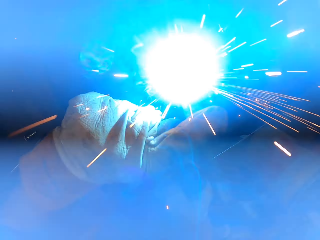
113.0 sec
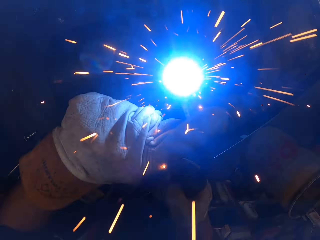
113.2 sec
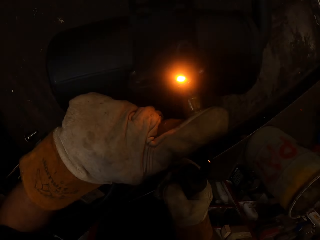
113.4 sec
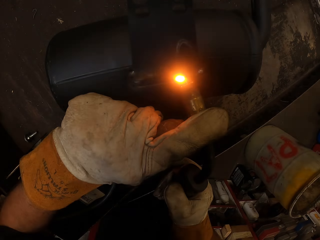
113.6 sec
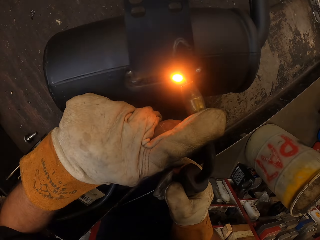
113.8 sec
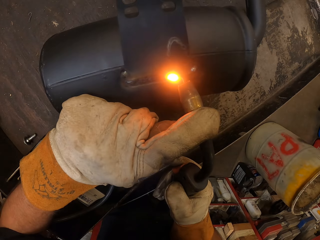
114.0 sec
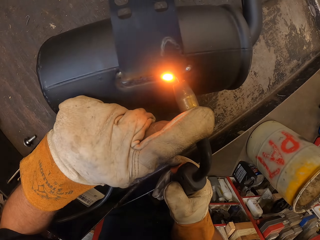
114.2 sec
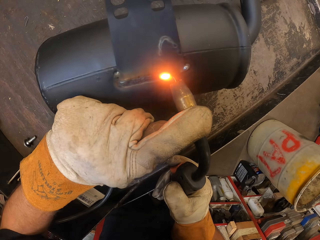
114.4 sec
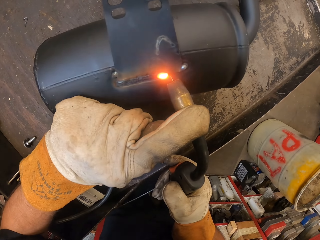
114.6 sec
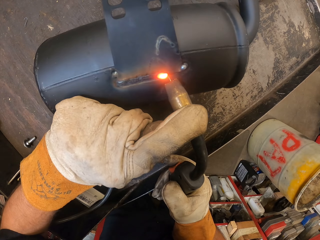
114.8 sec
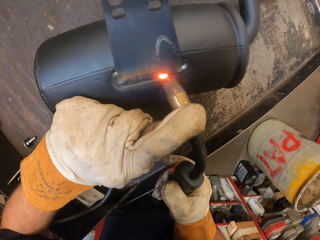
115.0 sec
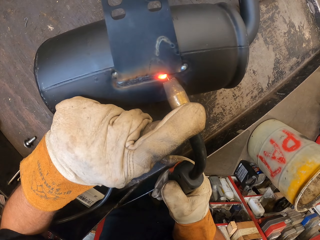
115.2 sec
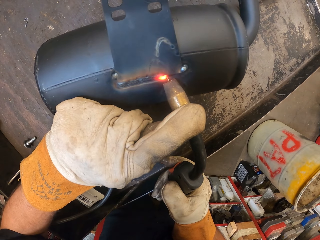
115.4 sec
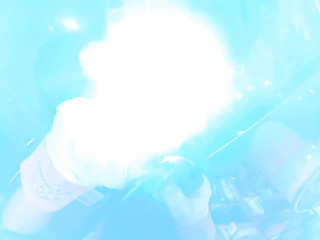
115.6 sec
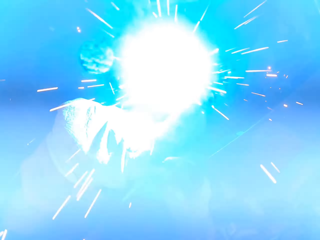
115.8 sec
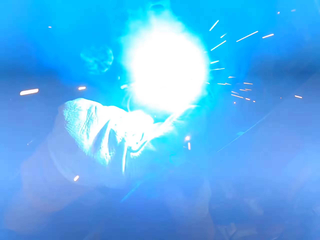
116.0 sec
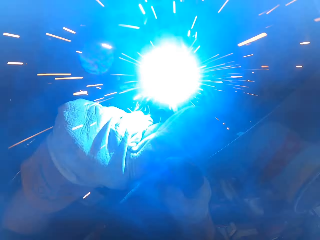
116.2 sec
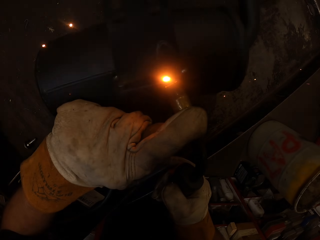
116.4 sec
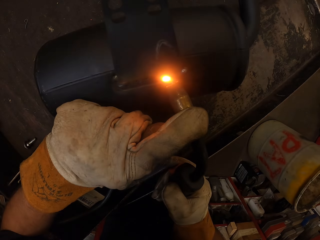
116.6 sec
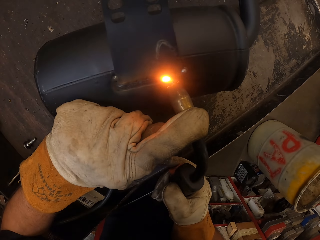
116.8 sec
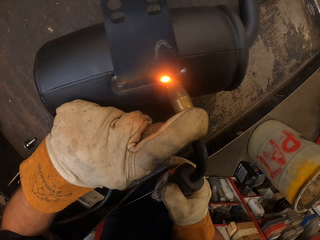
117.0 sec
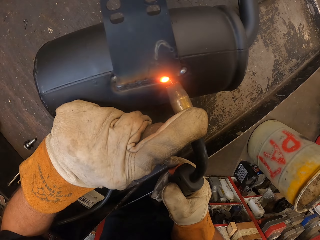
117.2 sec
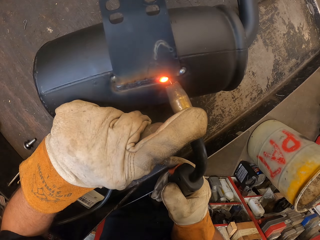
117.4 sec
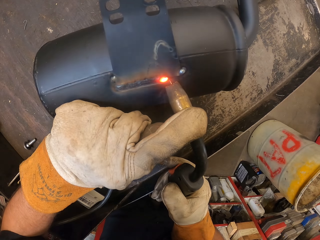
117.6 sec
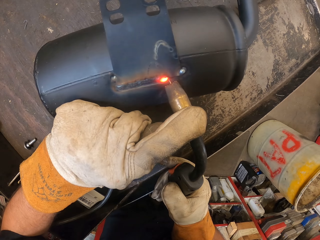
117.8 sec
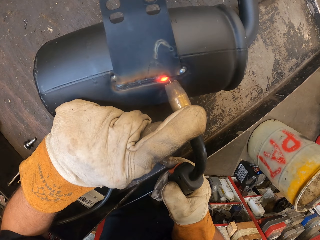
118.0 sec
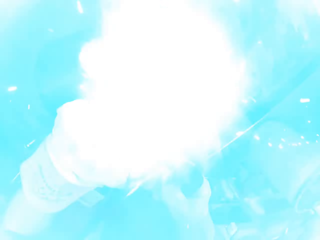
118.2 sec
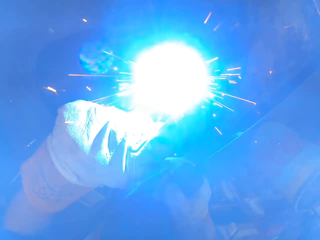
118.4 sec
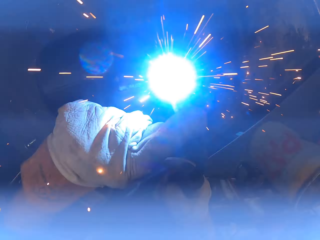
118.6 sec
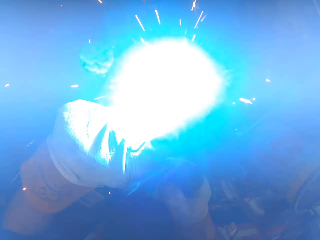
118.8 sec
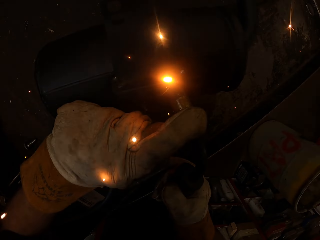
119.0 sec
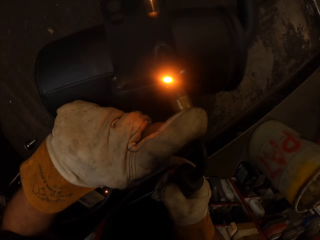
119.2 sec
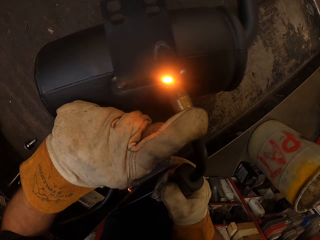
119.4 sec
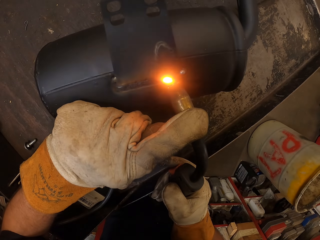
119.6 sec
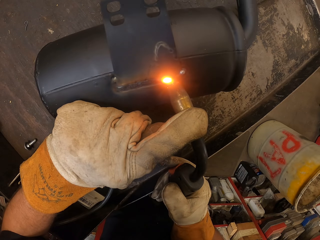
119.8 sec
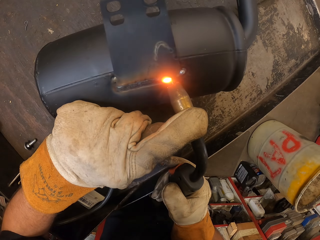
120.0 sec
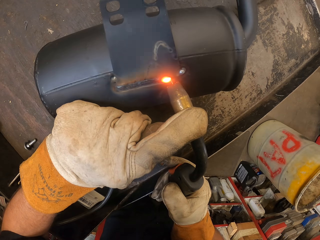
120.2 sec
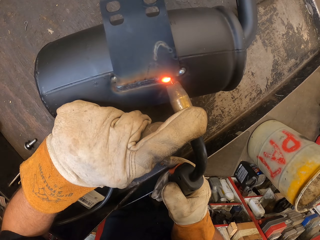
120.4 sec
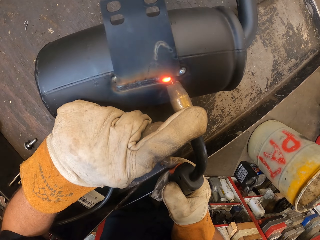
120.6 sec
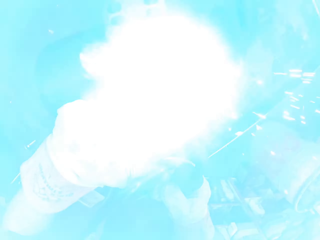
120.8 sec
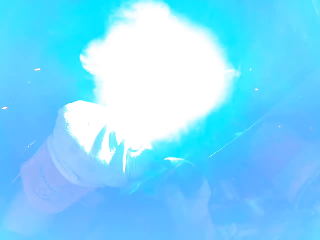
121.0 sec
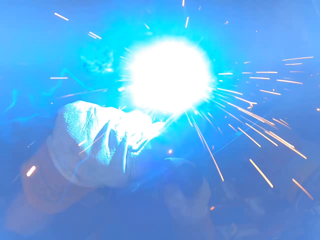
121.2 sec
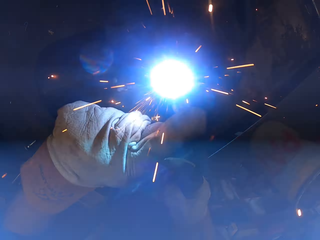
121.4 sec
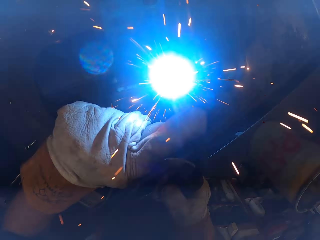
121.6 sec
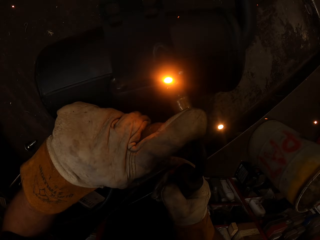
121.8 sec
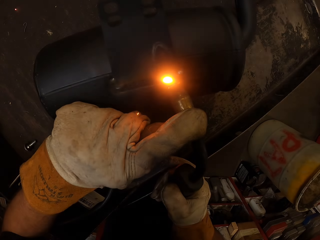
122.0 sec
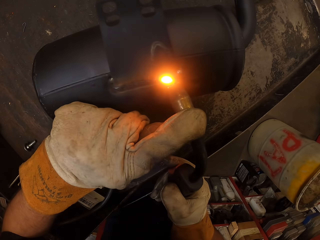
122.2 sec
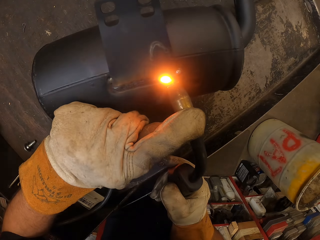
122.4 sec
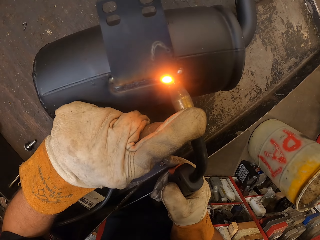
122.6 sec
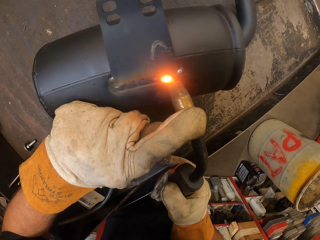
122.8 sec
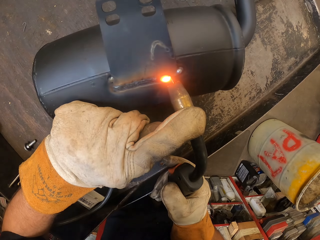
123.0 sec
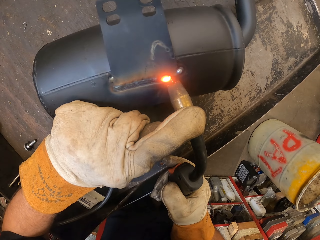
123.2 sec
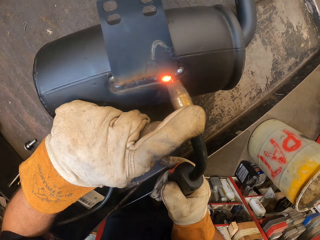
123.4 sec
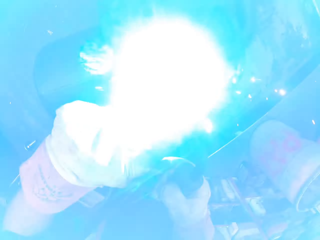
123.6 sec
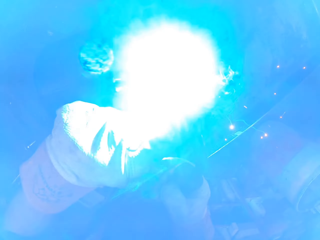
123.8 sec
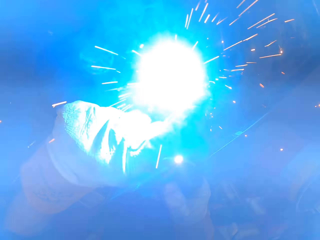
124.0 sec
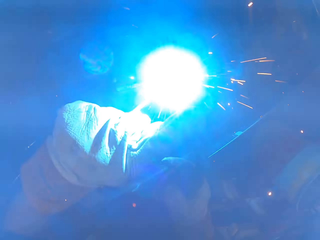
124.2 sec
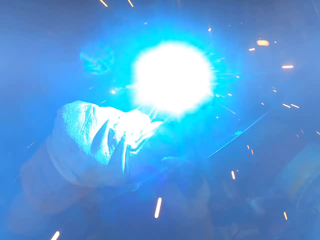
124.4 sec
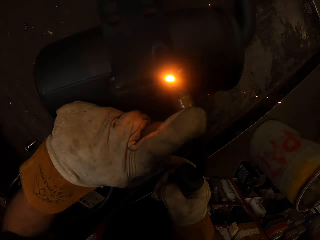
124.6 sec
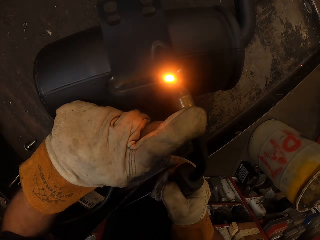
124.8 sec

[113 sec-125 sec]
The camera wearer turns to the side. They solder a metal.

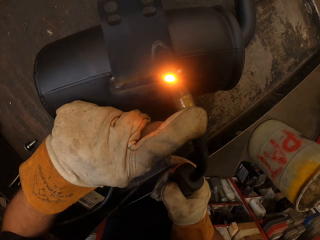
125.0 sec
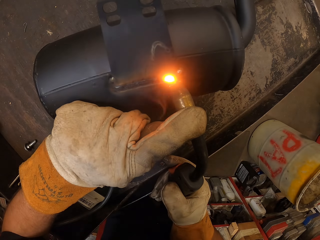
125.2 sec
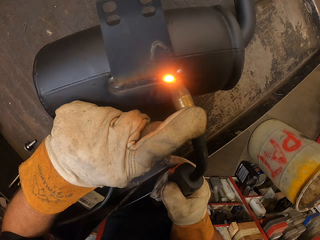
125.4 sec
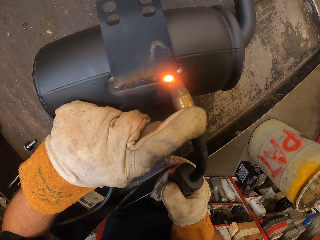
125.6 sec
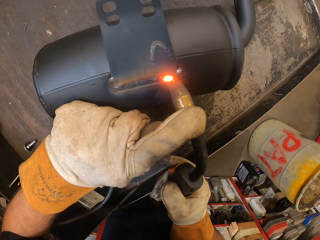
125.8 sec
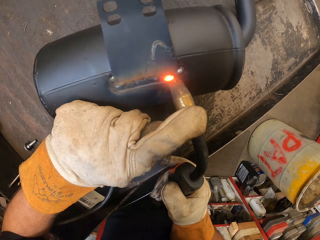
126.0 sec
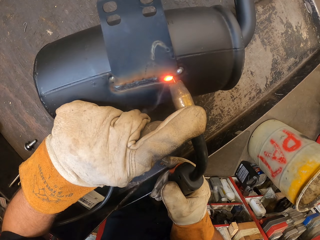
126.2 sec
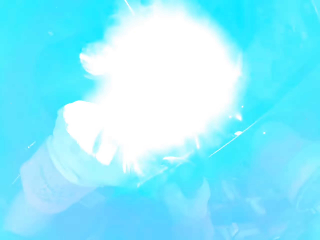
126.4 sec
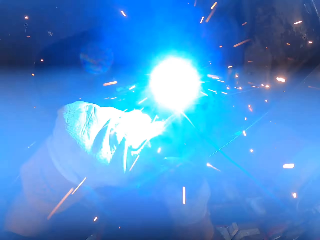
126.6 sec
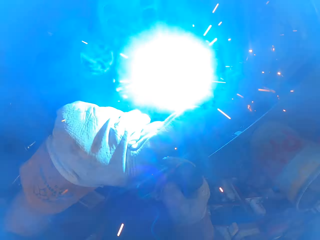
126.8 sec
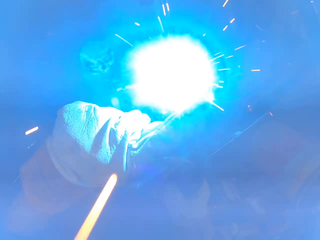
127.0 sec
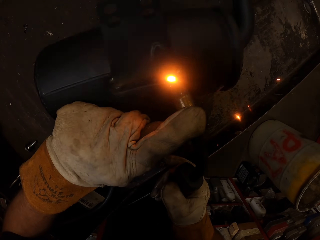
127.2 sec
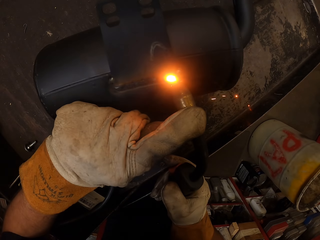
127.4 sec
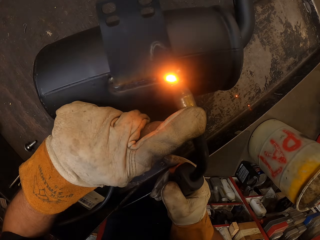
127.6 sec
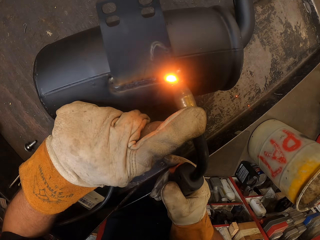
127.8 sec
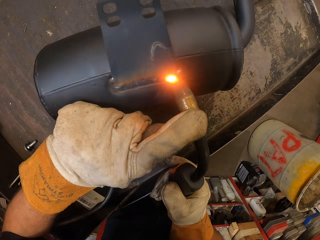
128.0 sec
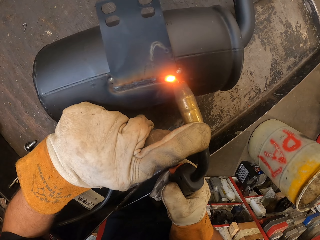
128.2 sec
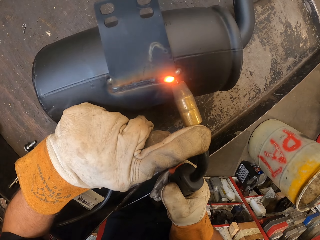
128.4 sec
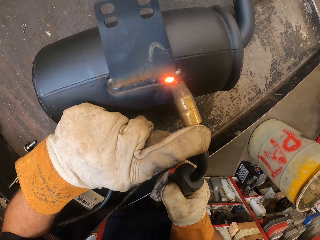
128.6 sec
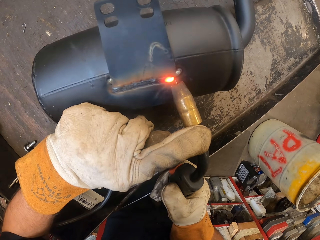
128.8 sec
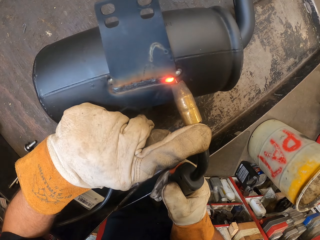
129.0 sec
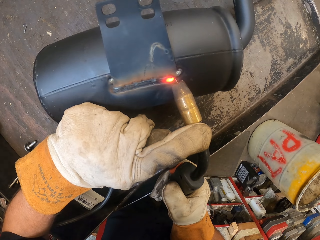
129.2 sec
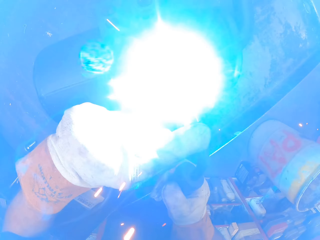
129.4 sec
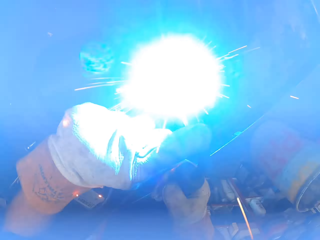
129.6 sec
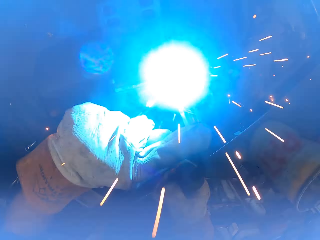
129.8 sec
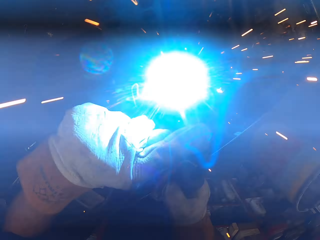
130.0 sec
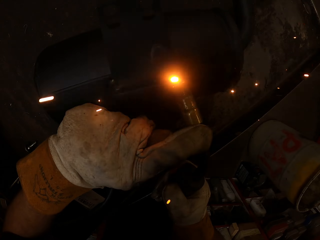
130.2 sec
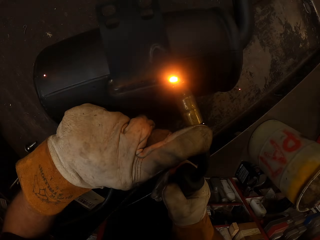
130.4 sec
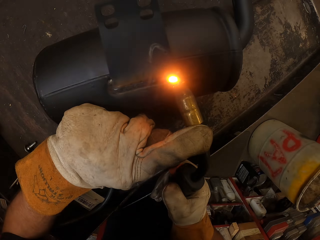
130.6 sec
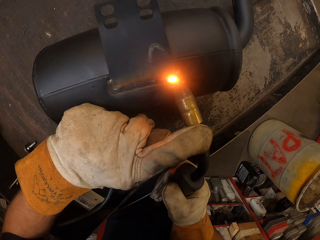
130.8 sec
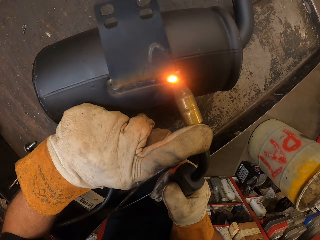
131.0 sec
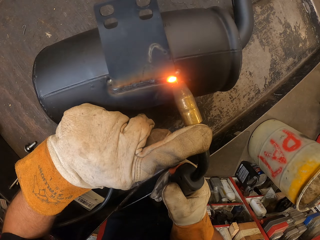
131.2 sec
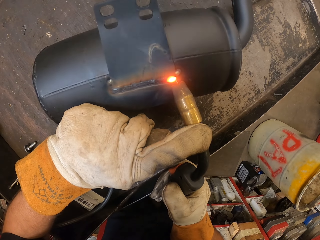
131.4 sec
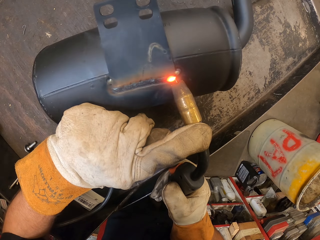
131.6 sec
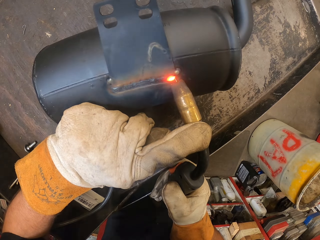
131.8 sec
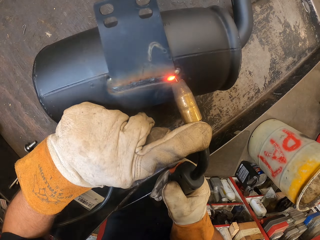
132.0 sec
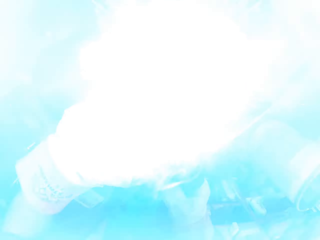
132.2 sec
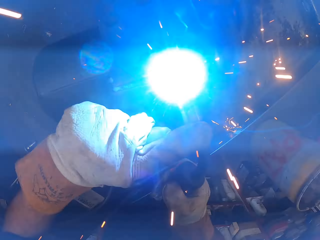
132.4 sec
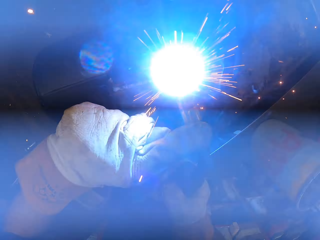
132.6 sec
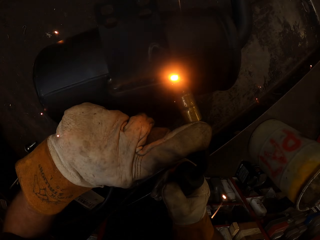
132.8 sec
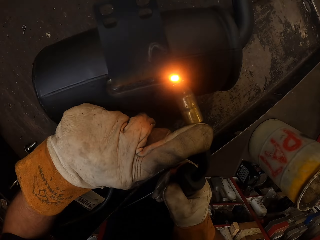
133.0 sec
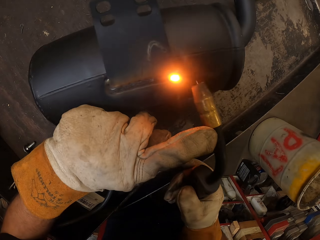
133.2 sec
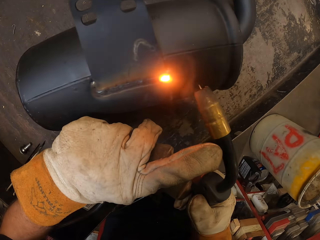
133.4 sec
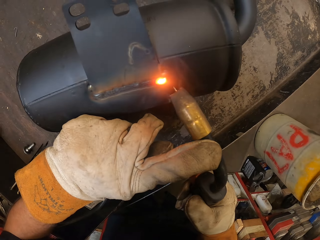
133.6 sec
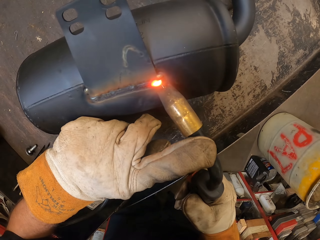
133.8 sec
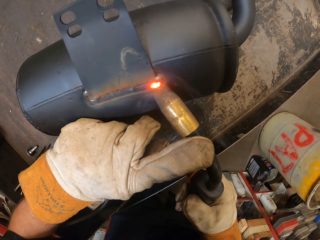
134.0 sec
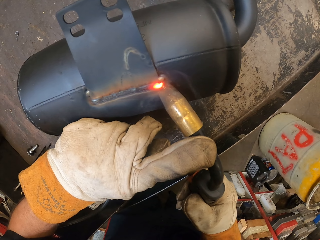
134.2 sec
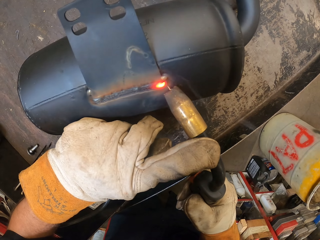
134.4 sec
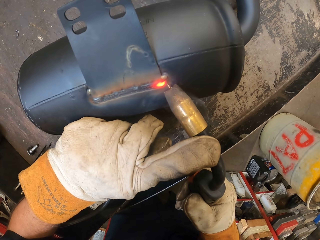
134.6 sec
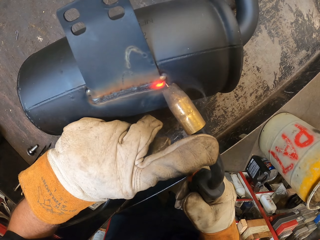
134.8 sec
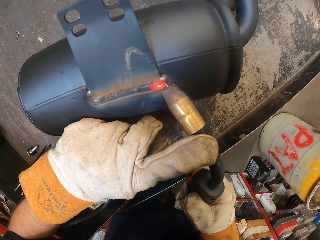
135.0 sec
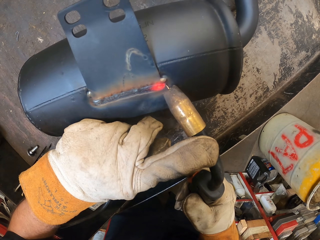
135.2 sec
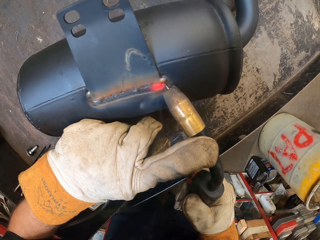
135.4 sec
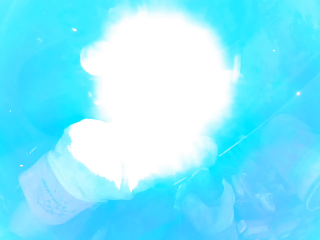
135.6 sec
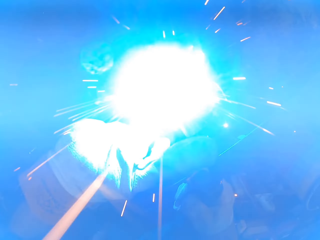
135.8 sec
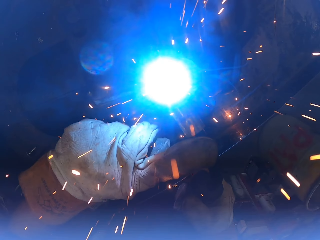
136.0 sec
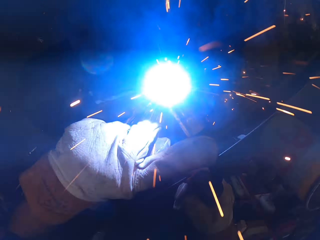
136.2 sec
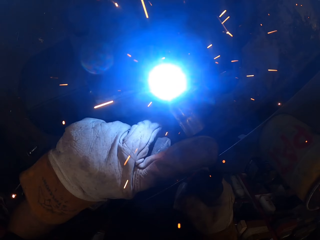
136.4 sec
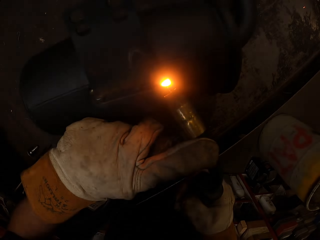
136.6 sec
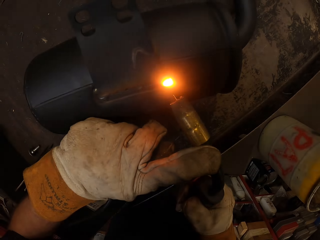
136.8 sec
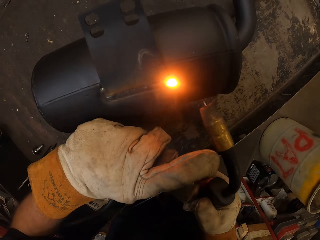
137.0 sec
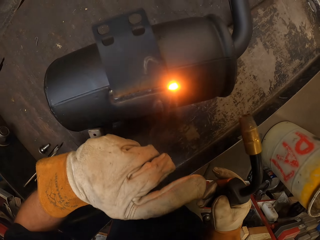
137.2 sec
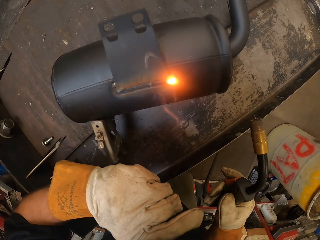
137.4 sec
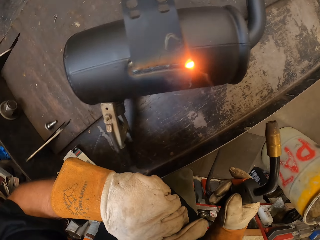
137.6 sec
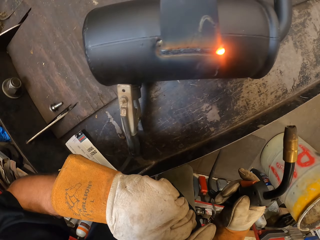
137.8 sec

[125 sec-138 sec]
The camera wearer turns to the side. They solder a metal.
